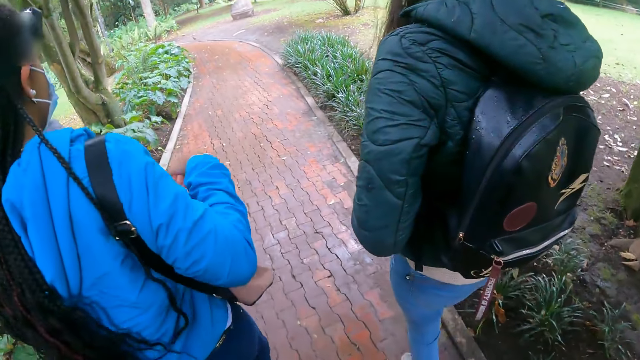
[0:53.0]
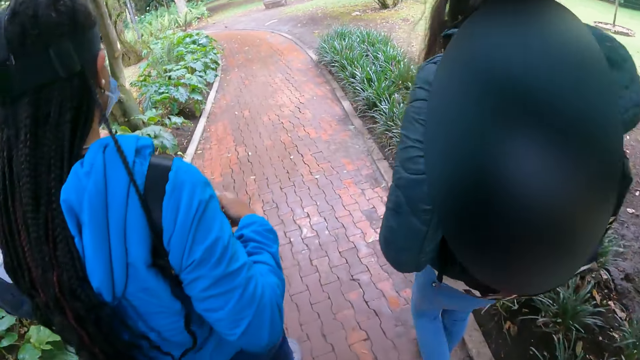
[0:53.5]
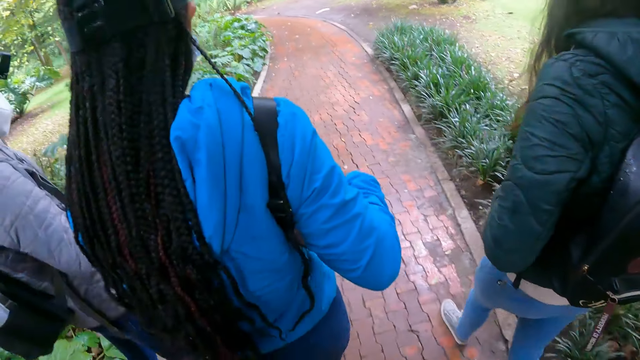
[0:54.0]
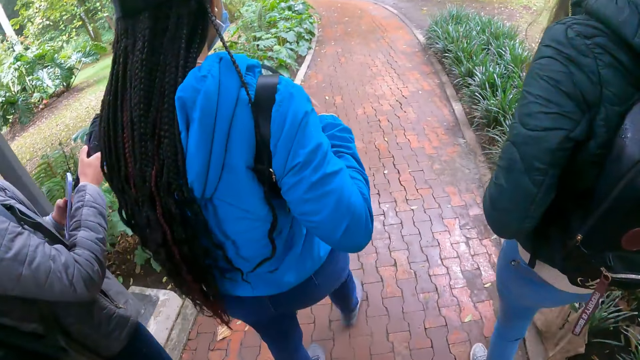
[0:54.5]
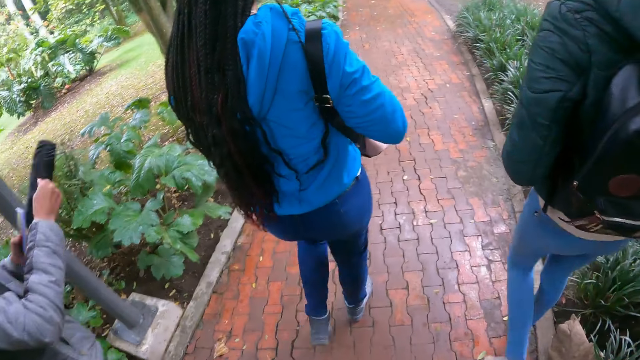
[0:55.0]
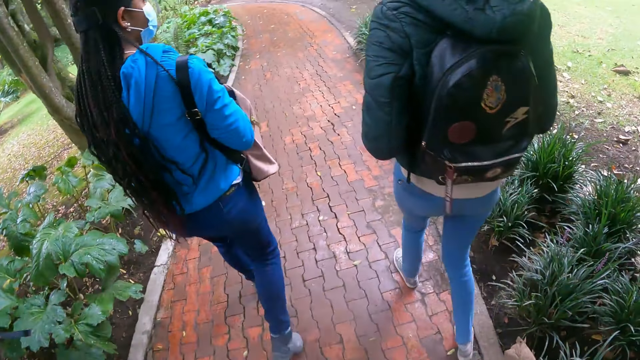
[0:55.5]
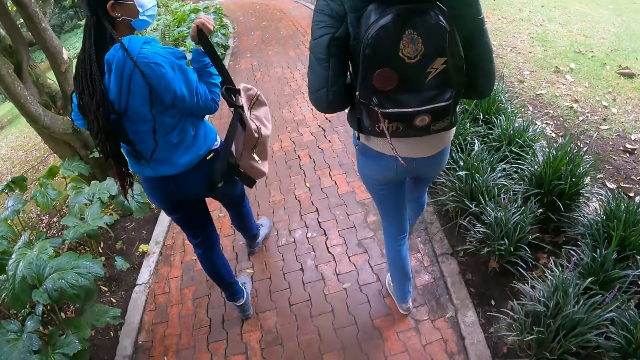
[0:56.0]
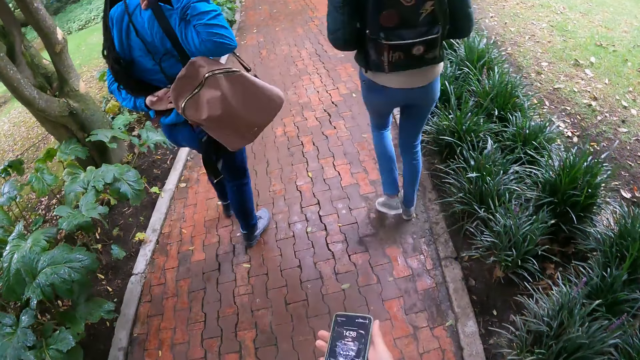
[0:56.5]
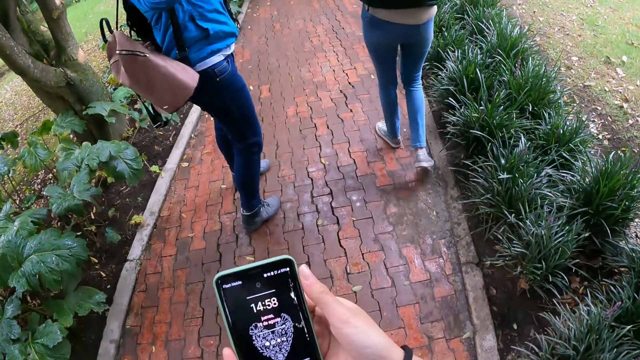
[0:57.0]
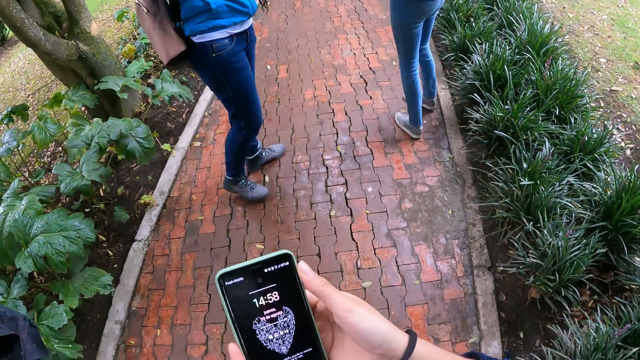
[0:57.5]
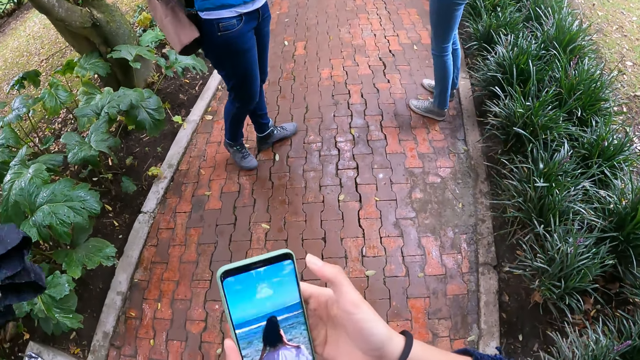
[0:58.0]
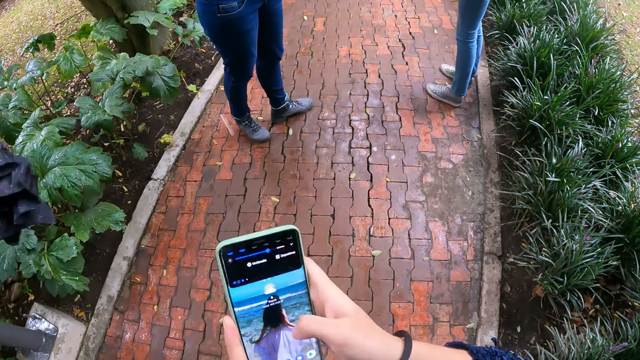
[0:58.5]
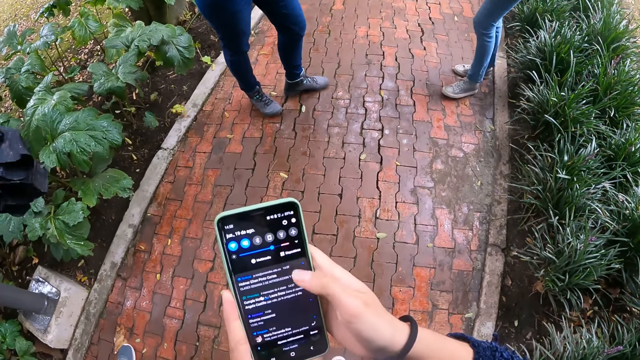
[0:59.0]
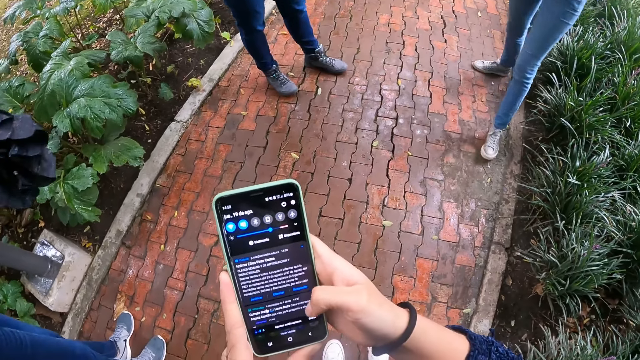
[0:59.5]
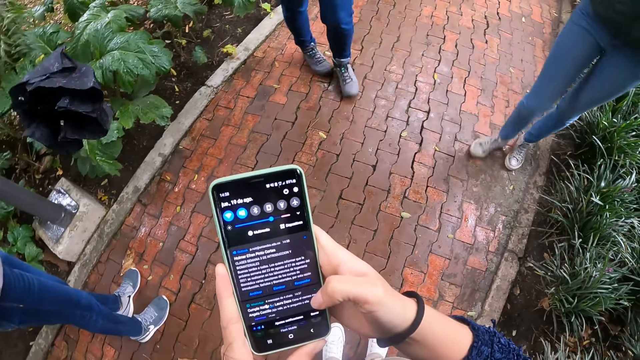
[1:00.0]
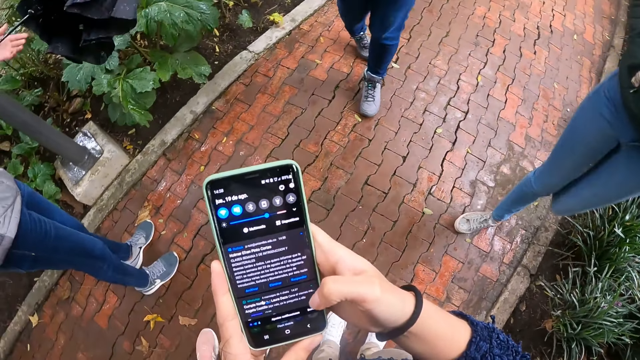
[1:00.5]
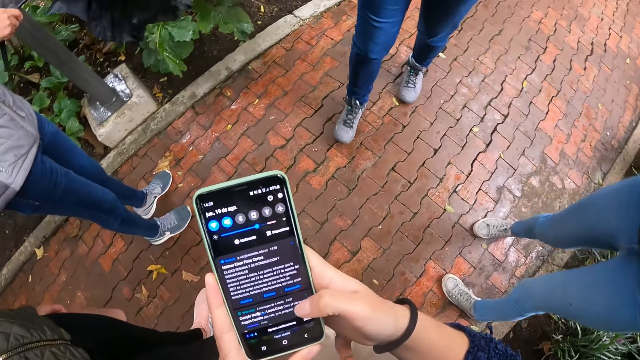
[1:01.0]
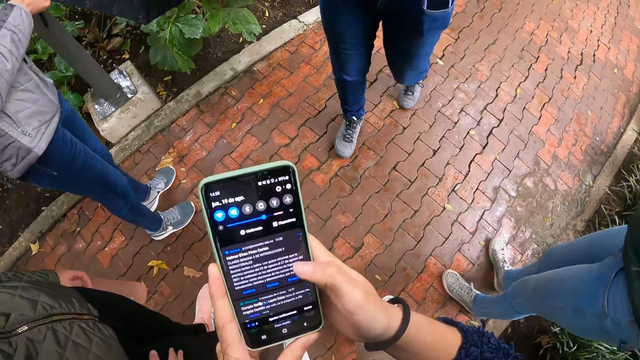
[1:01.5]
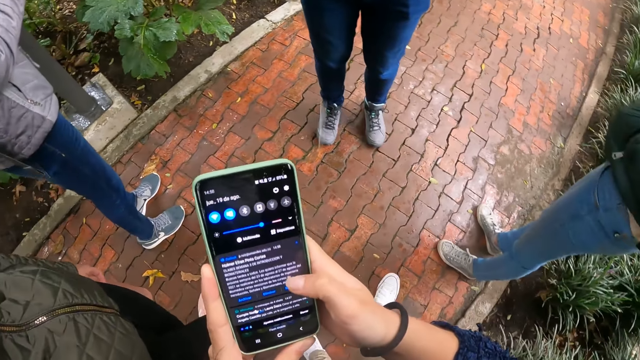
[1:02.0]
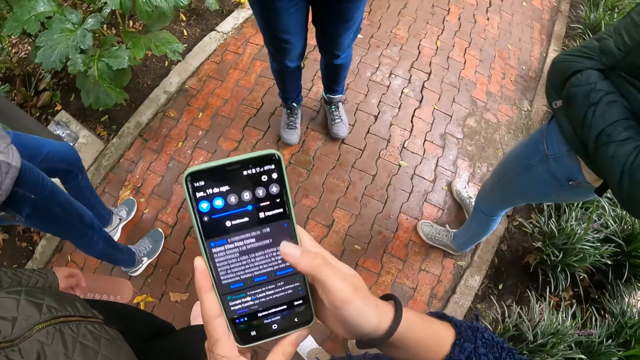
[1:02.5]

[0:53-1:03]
A person unwraps an umbrella. The camera wearer operates a phone with her hands. The person walks around.

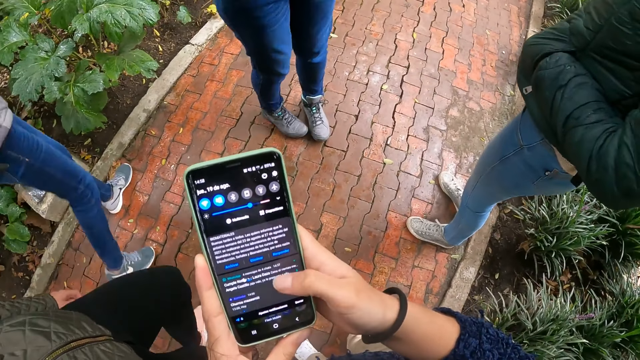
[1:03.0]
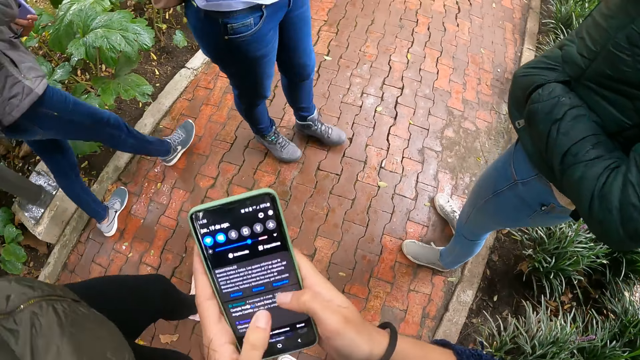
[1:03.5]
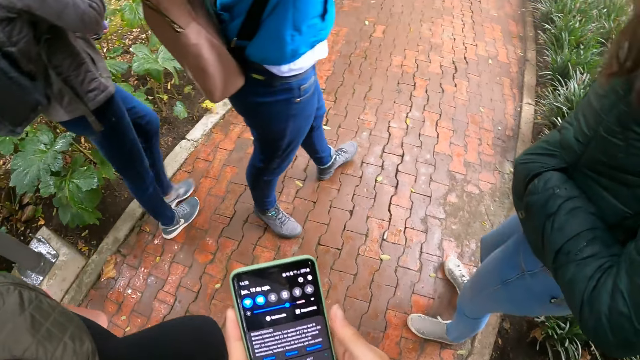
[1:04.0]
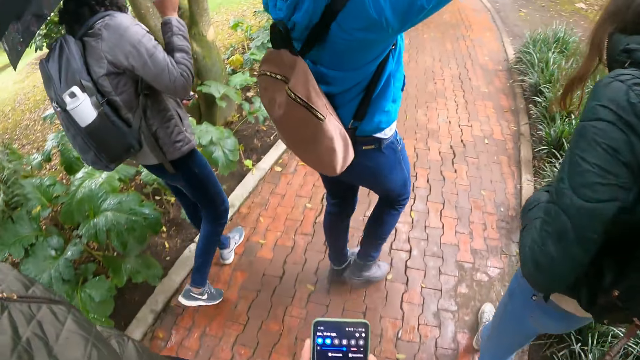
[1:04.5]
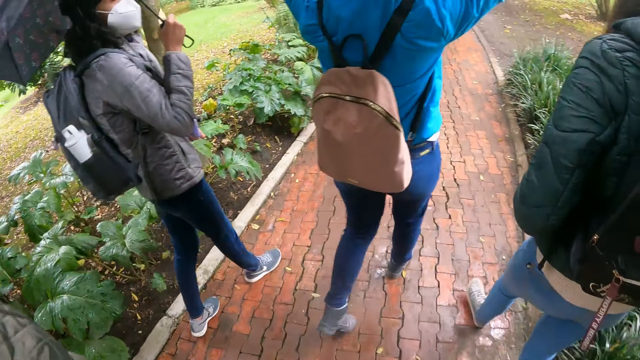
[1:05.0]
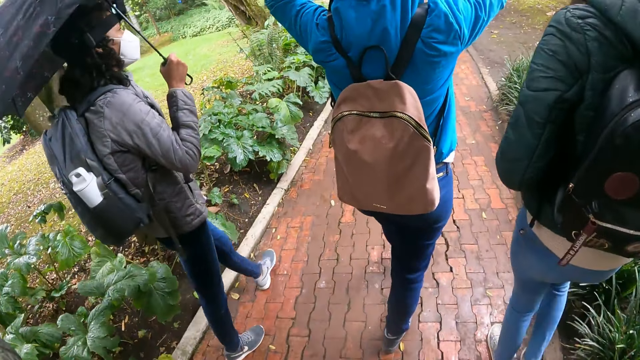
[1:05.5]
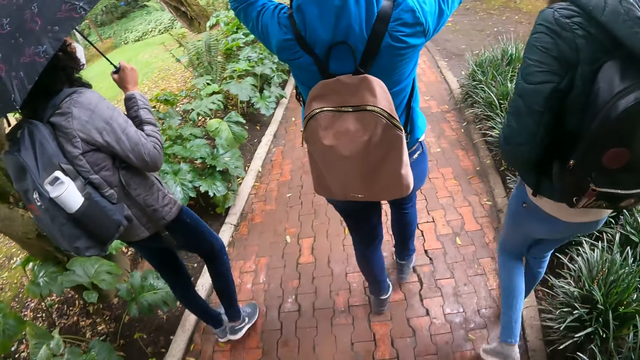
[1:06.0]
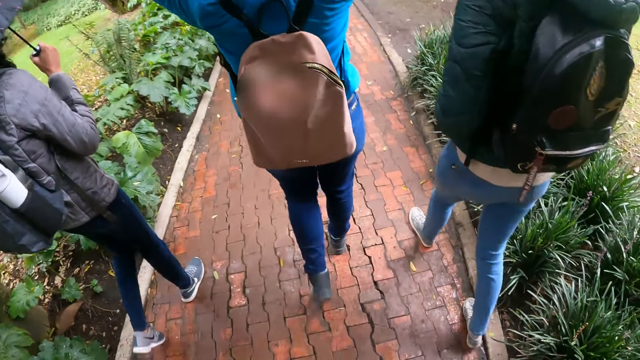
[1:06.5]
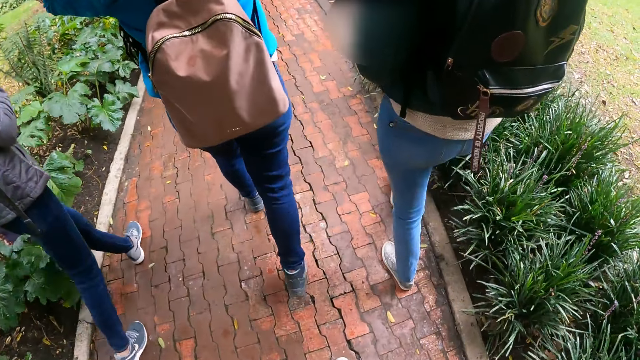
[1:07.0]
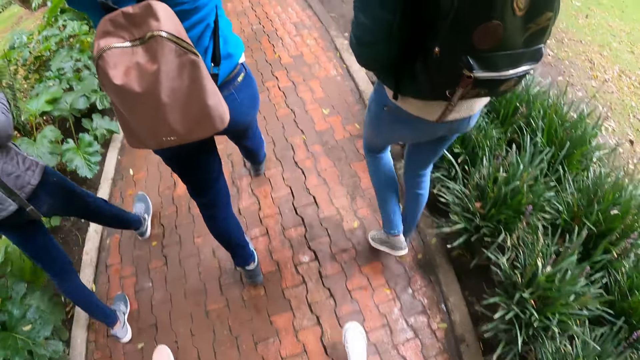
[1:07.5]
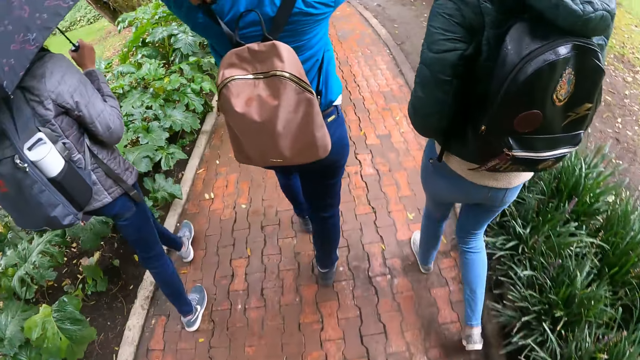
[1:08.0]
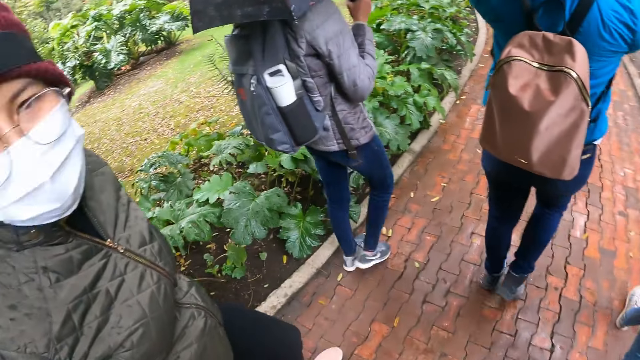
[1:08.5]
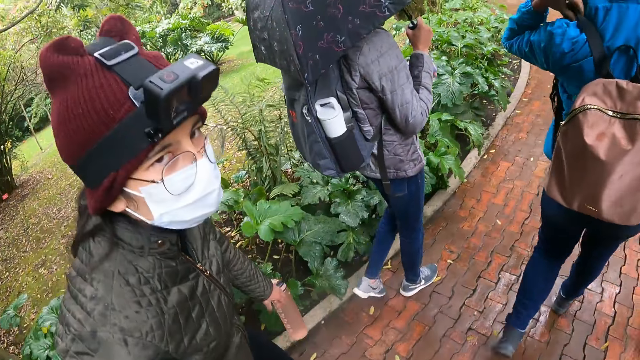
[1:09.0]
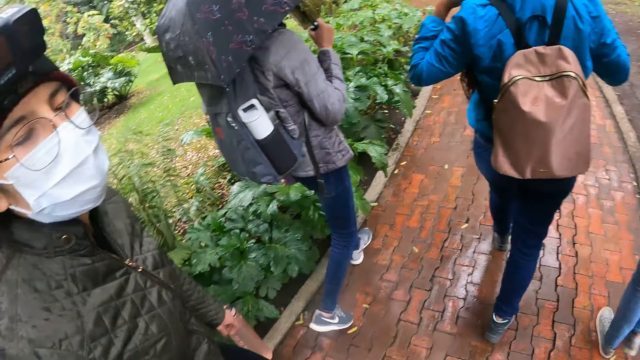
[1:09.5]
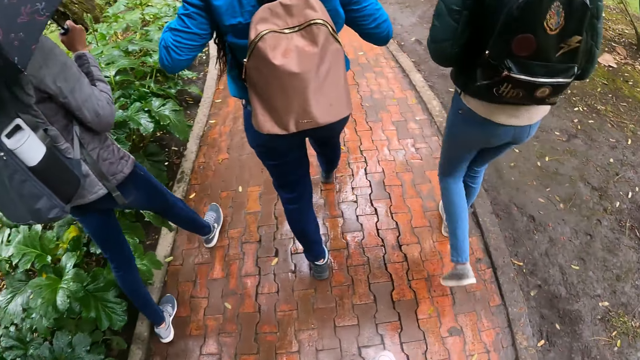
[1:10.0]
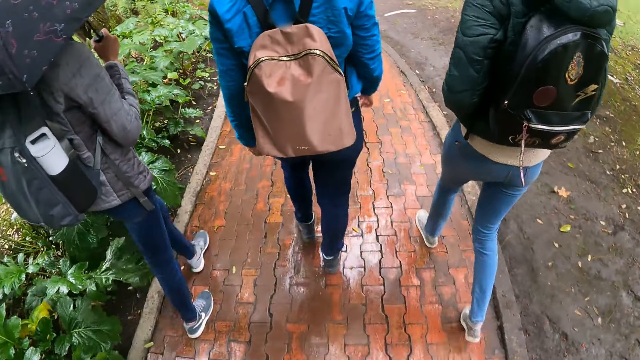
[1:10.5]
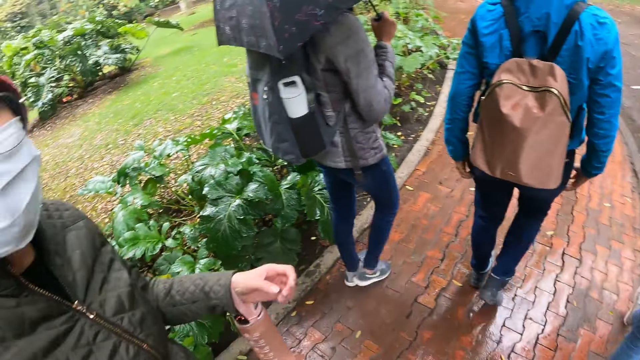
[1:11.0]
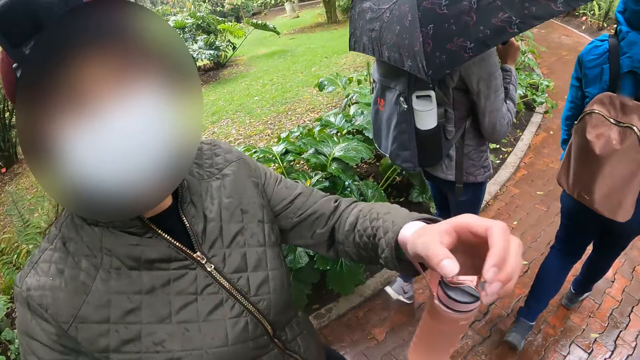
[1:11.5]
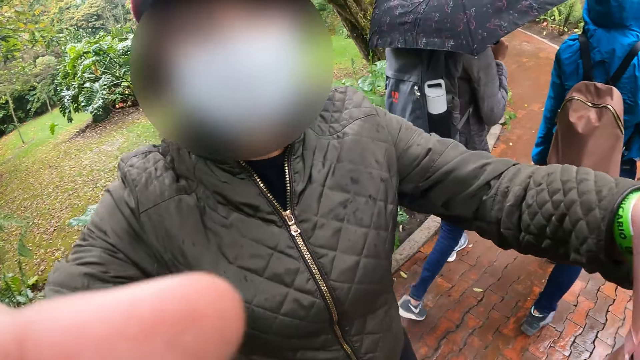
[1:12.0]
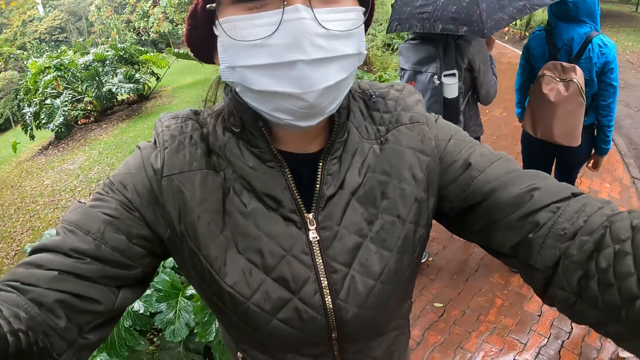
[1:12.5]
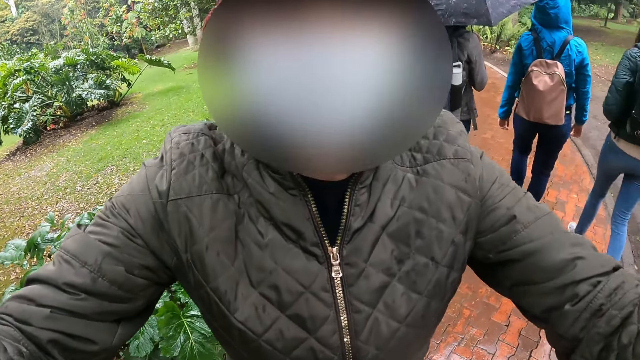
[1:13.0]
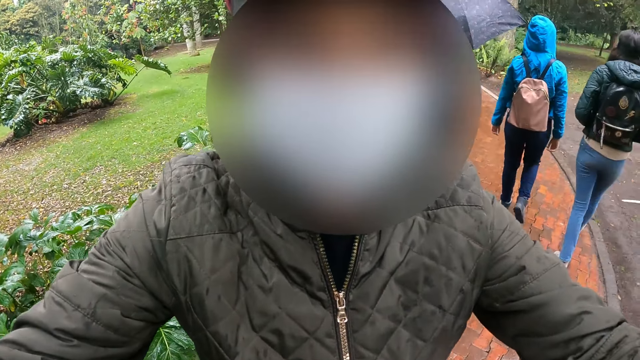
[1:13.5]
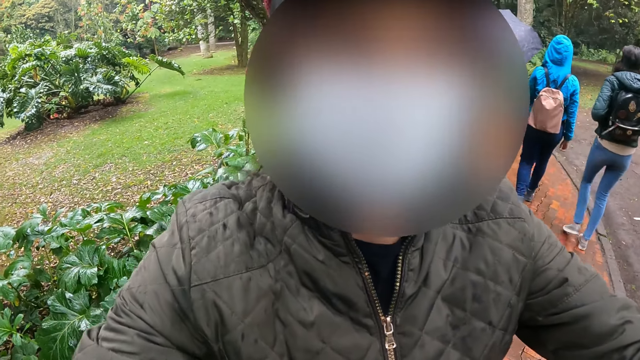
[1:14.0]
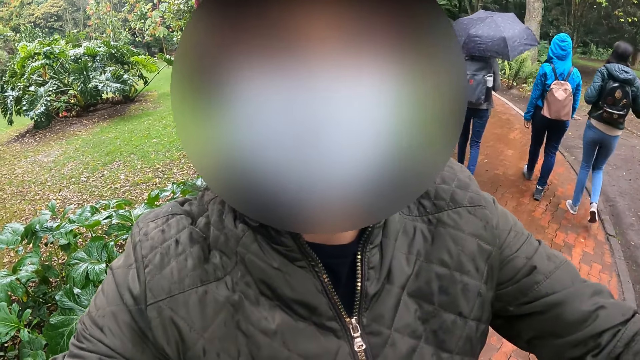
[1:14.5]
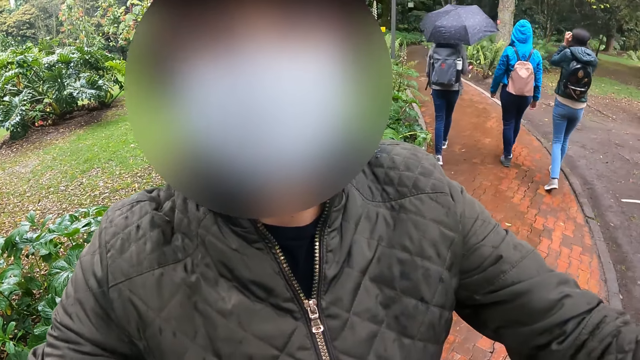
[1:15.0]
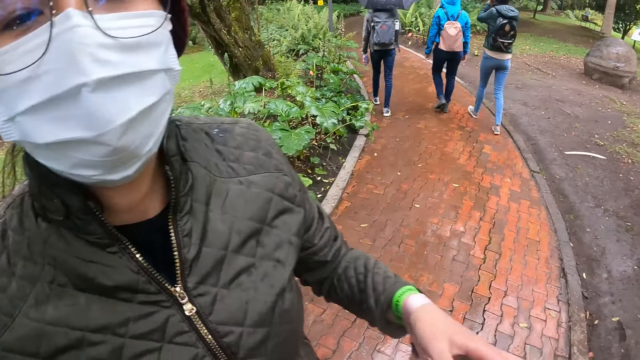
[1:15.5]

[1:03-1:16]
The persons walk along the pathway. The lady walks around. The camera wearer moves around. They interact with the lady. The lady adjusts the camera wearer's camera.
